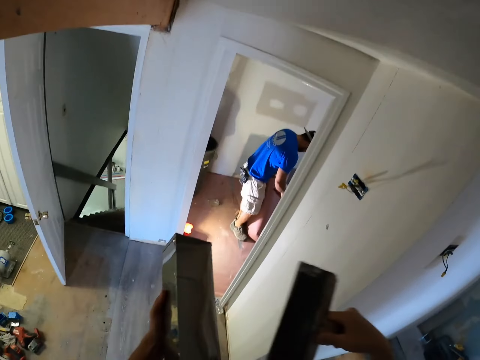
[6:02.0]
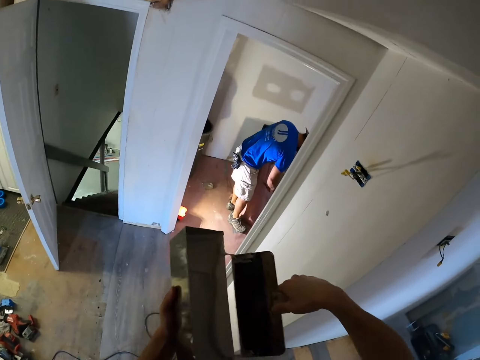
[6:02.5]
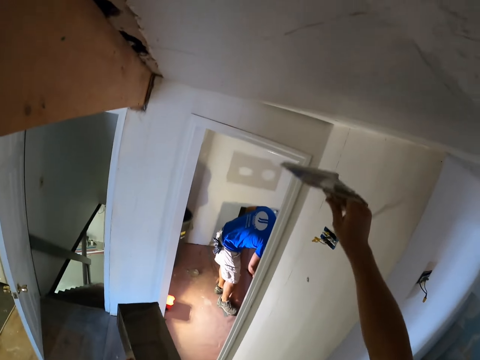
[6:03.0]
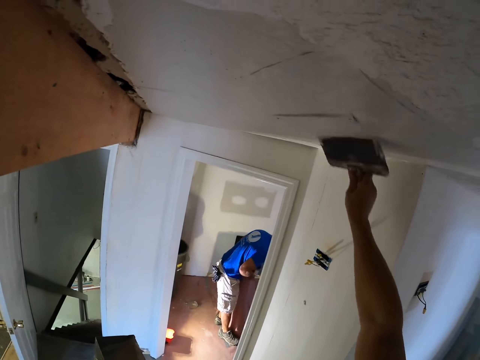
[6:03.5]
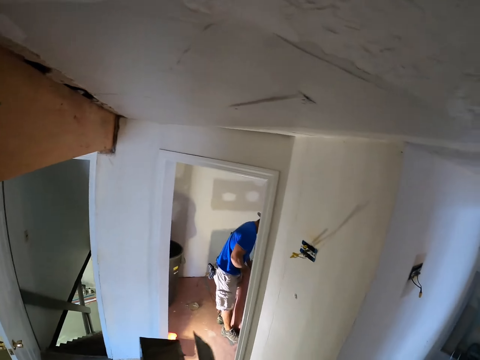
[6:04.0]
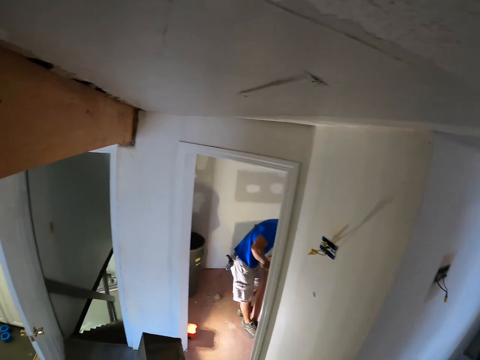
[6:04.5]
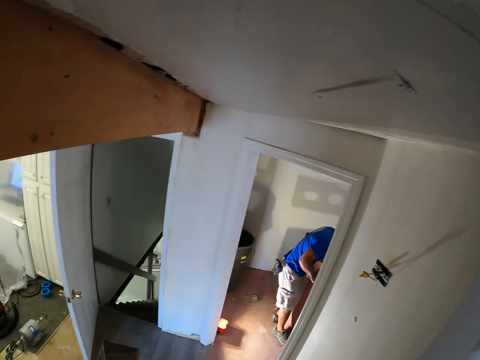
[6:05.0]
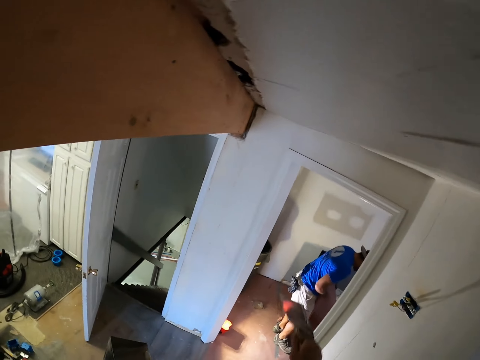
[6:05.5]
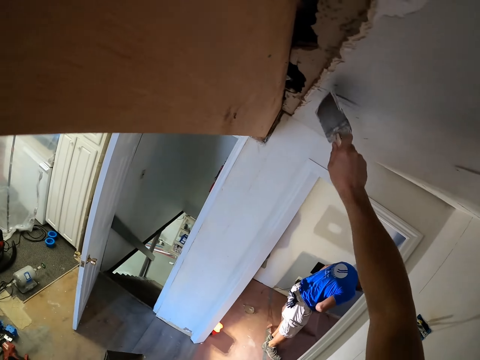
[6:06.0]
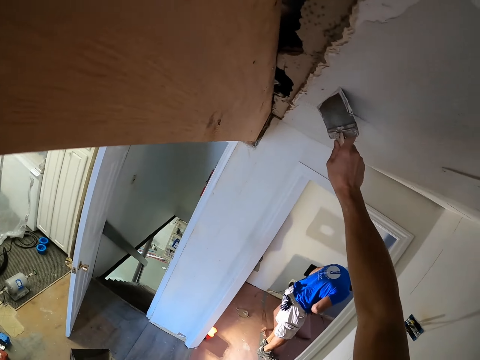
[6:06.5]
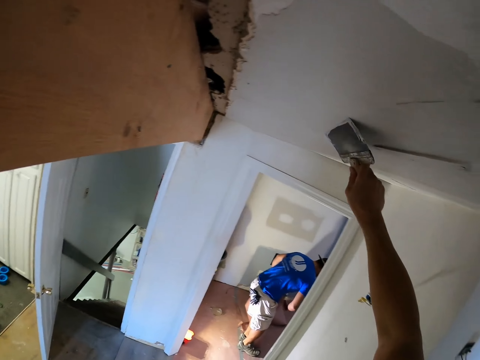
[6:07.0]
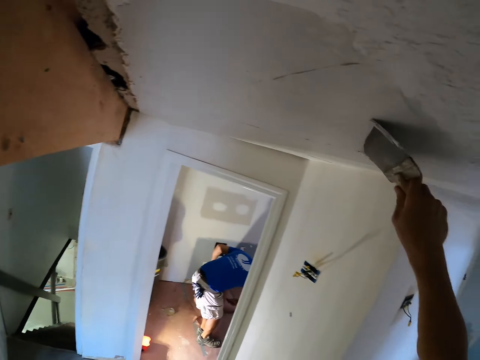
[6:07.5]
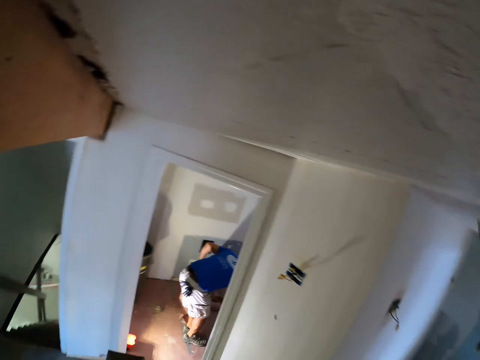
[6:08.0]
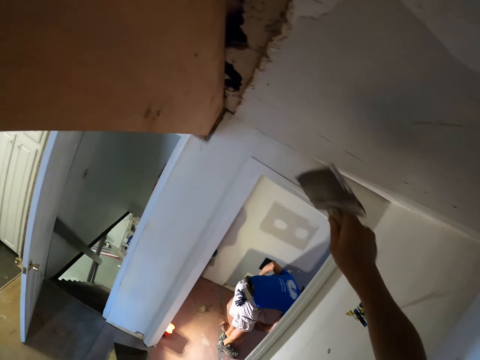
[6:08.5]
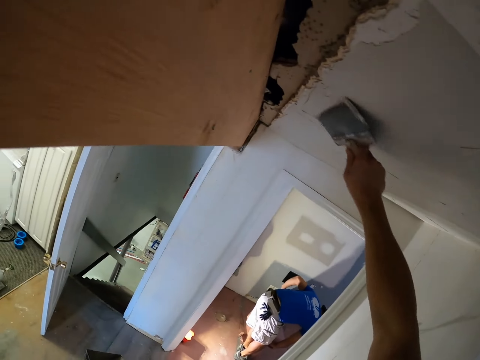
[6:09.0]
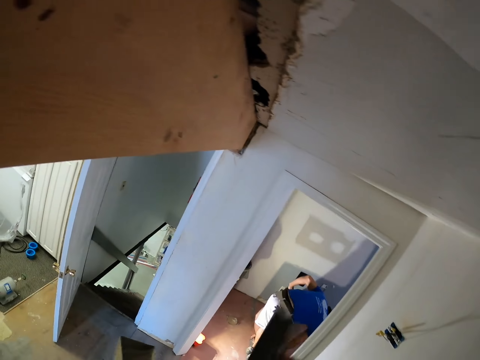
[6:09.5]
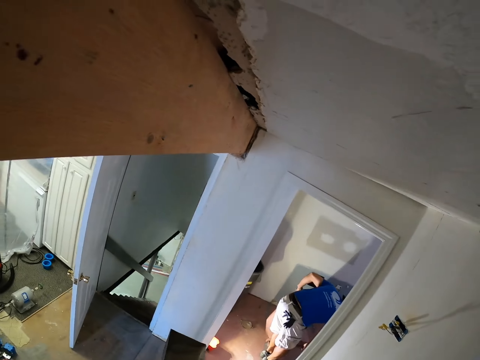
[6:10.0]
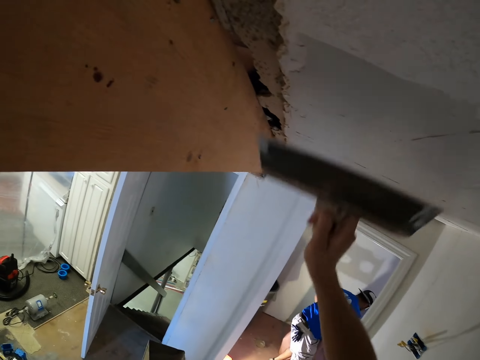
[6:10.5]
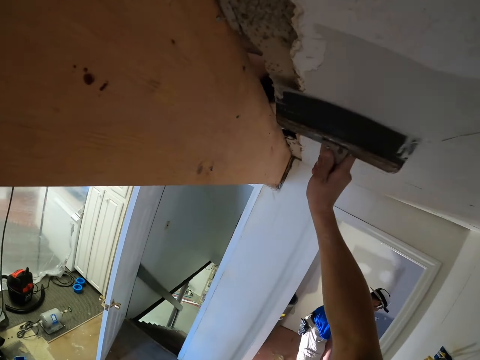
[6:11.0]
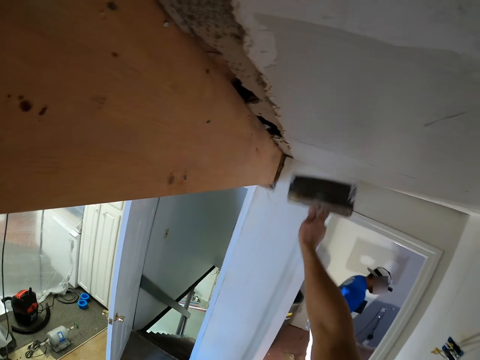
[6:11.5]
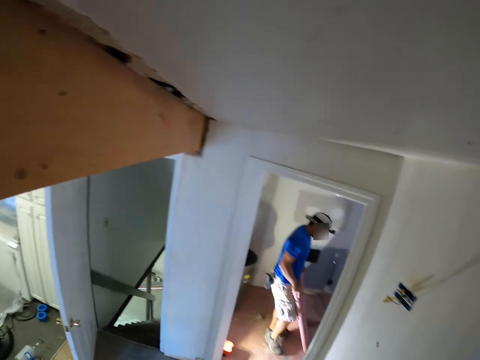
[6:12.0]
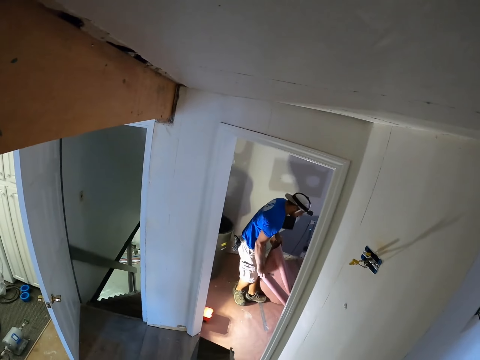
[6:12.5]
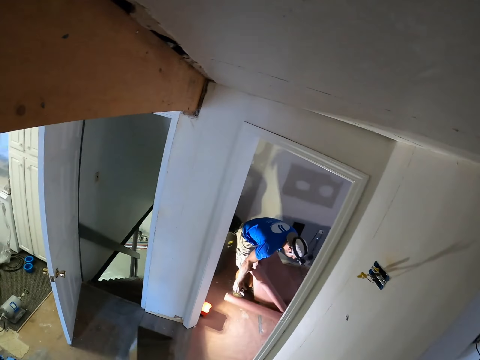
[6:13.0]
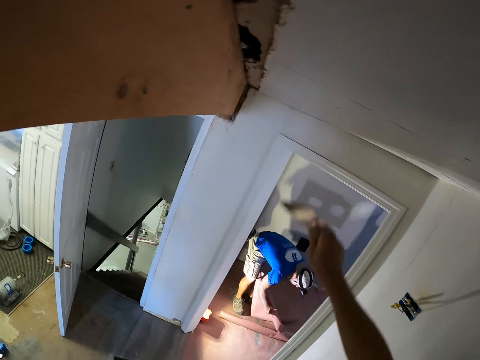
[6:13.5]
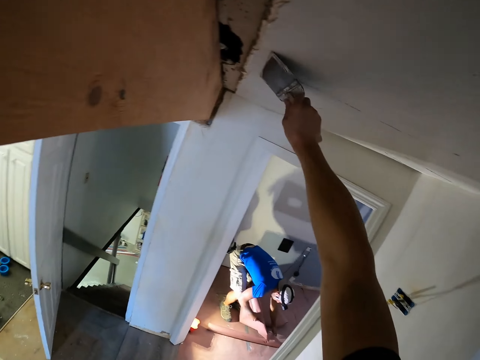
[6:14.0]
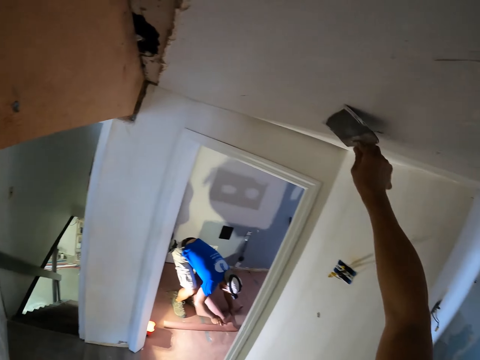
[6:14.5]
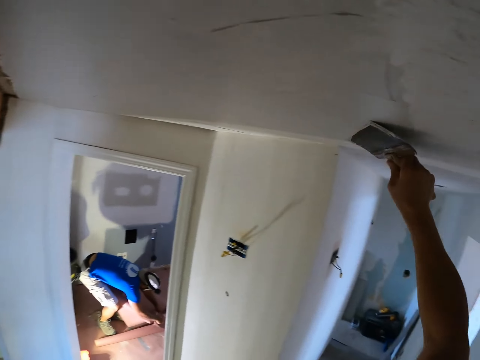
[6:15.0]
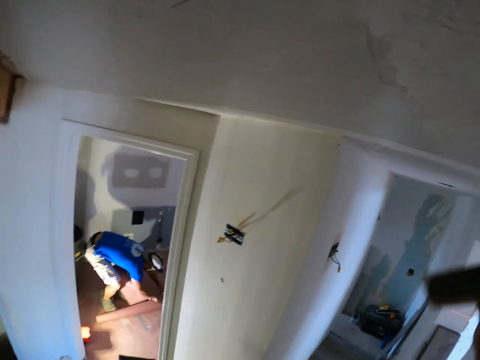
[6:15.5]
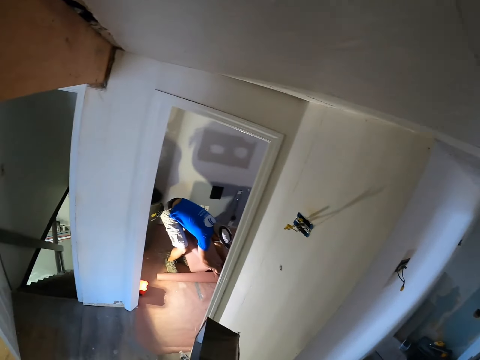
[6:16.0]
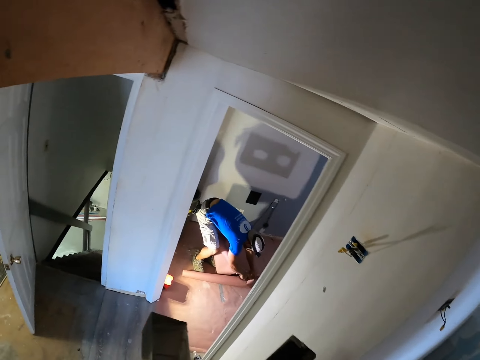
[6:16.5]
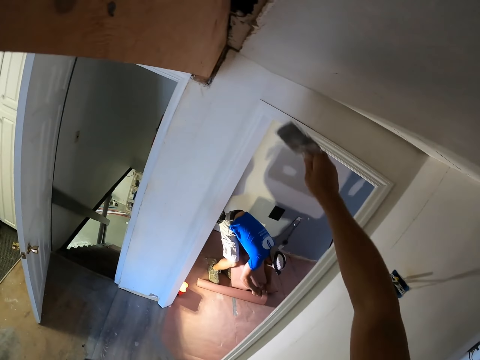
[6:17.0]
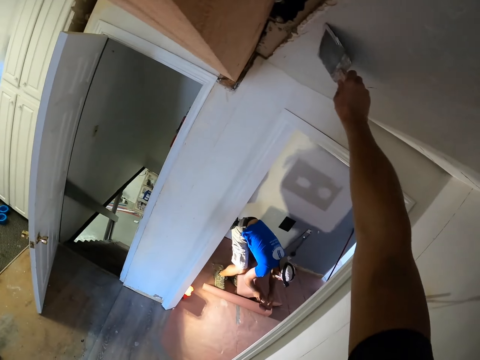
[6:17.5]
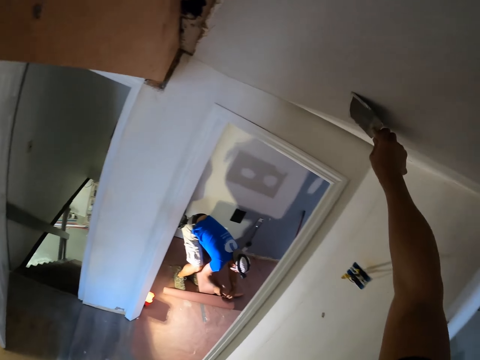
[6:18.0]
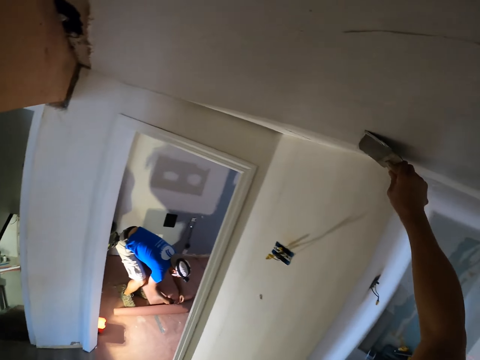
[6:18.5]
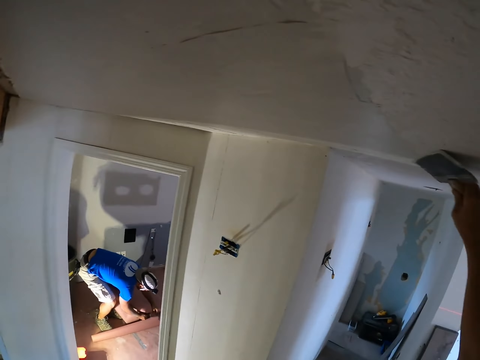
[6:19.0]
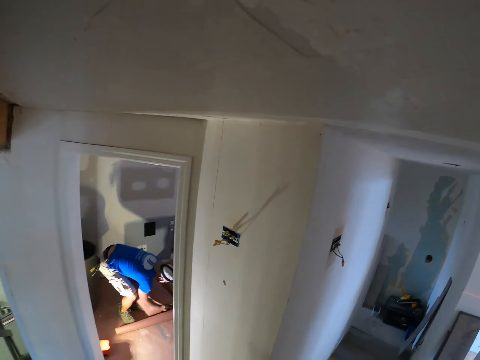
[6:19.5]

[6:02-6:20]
The camera wearer scoops the paint in the container with a trowel. They paint the wall. They remove the excess paint on the trowel. They paint the wall. They remove the excess paint on the trowel. They paint the wall. They remove the excess paint on the trowel. They paint the wall. They remove the excess paint on the trowel. They paint the wall.

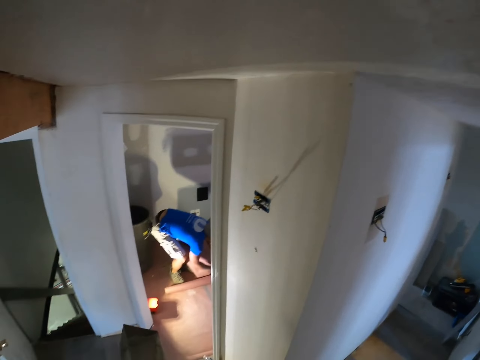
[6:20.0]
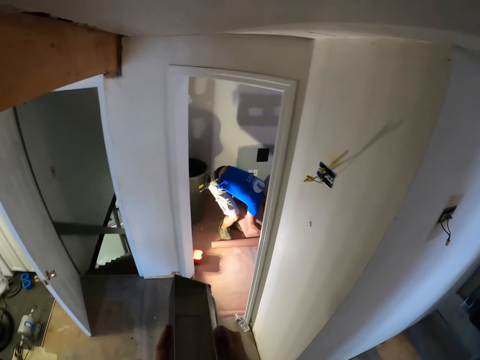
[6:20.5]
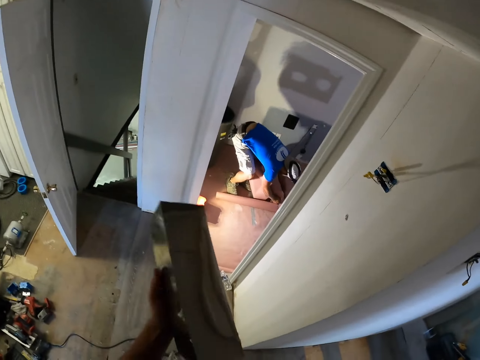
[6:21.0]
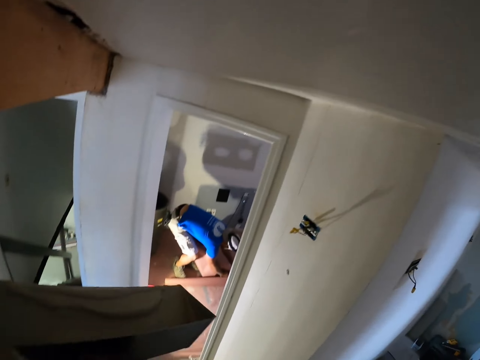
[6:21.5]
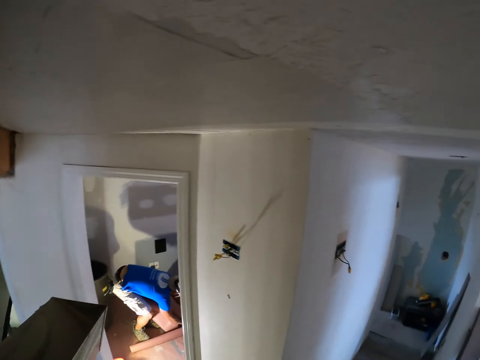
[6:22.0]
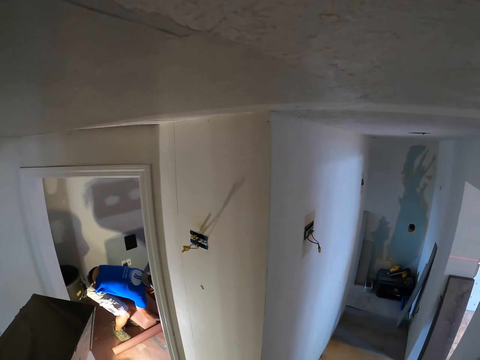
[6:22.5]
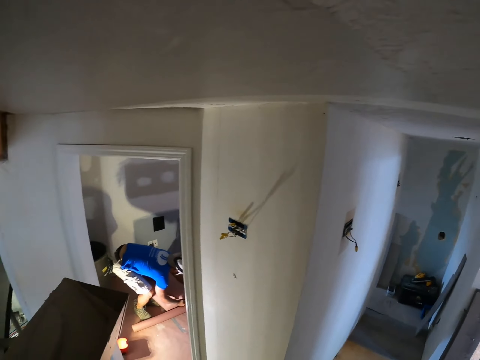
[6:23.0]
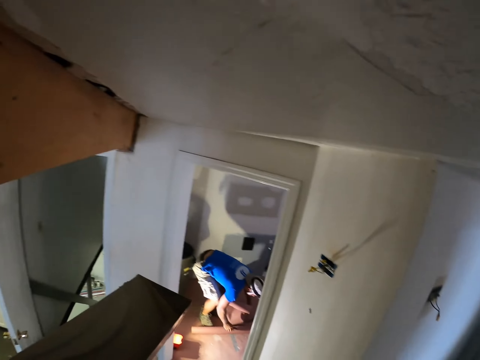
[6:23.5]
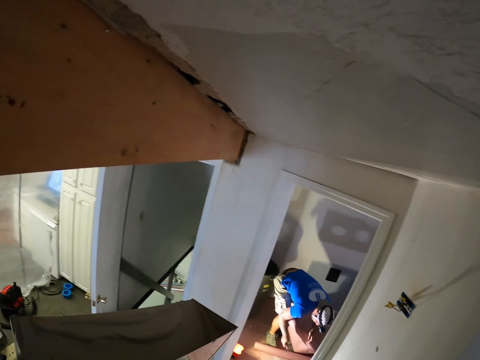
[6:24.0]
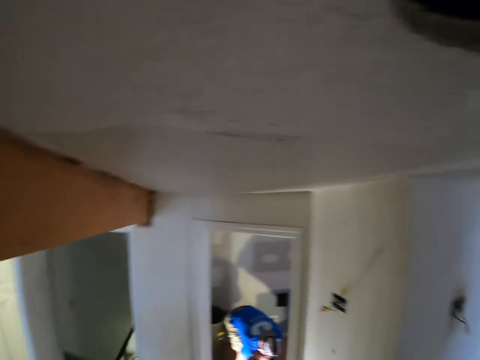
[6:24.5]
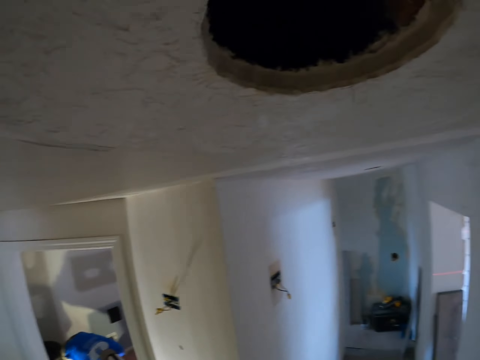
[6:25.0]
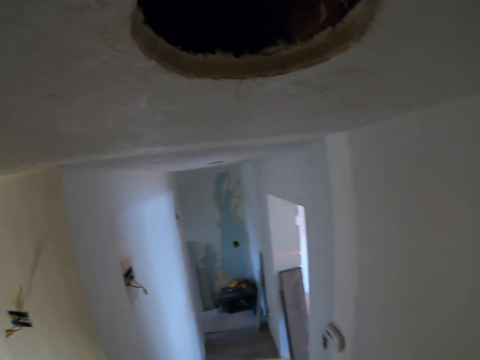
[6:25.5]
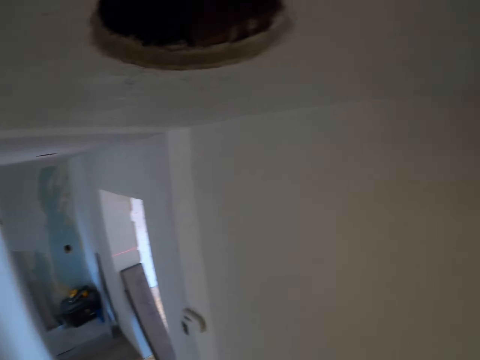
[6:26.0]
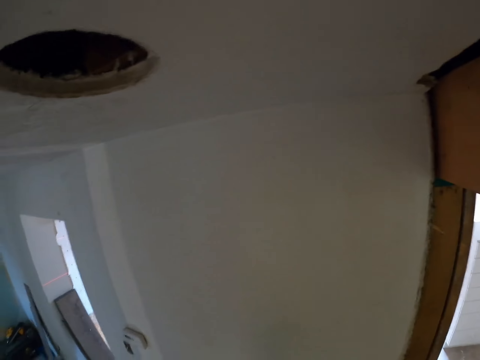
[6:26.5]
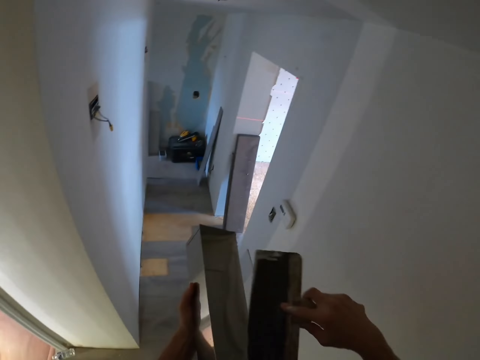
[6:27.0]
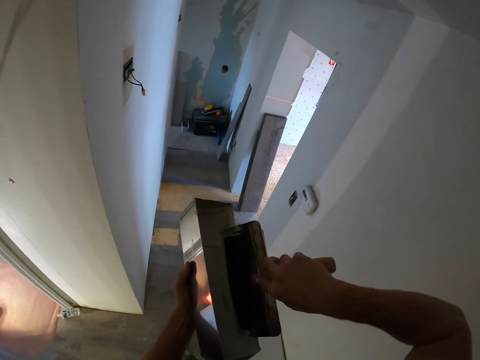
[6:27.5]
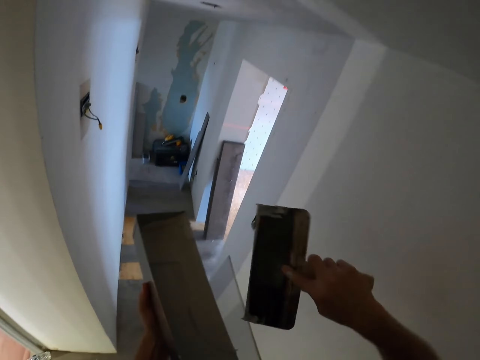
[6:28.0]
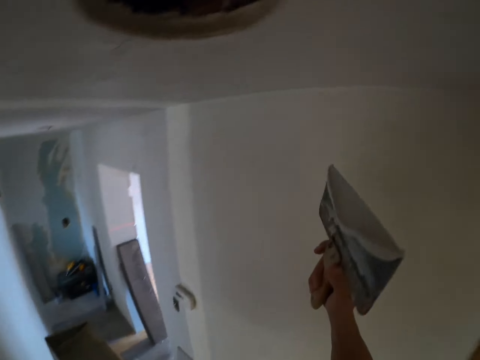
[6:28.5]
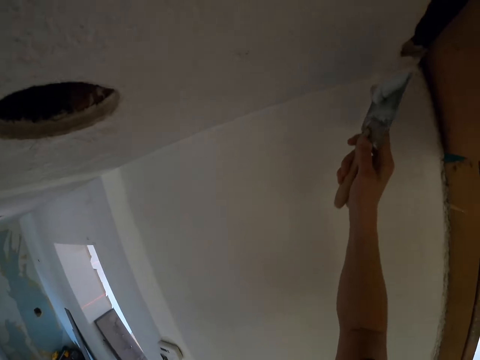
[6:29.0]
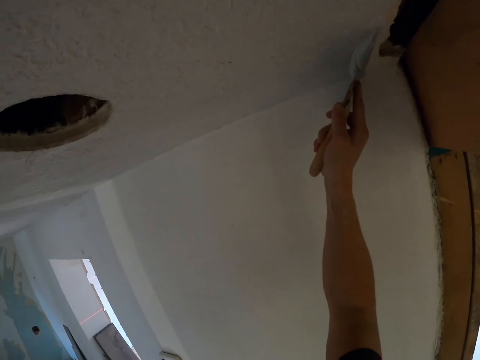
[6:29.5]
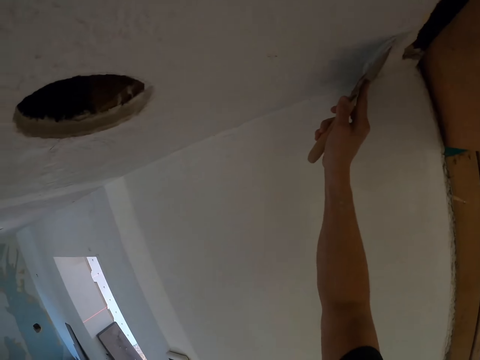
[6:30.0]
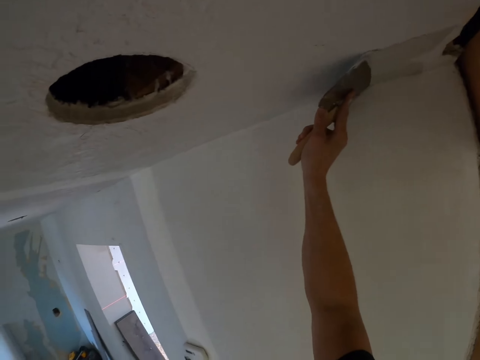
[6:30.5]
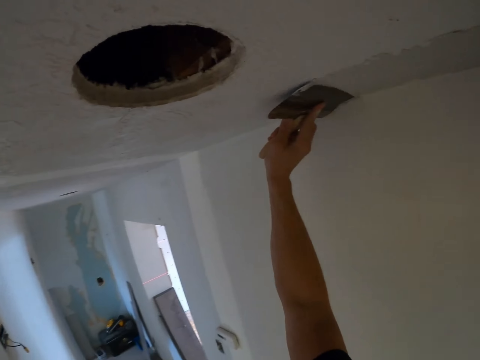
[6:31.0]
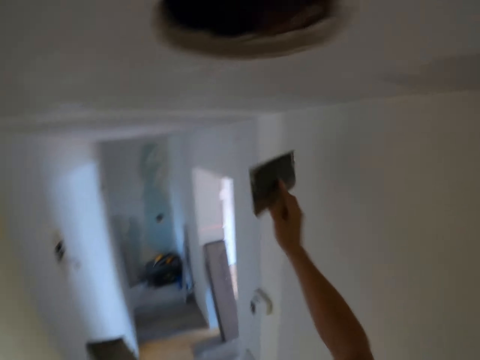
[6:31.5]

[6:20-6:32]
The camera wearer removes the excess paint on the trowel. They lift the metal container which has the paint. They stare at the painted wall. They scoop the paint in the container with the trowel. They paint the wall.
